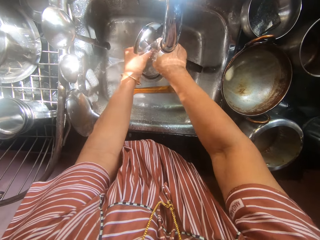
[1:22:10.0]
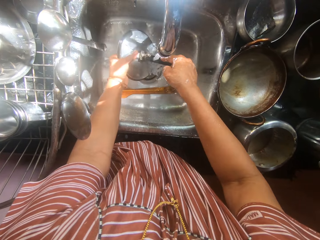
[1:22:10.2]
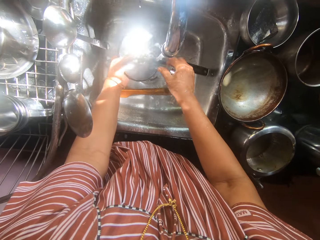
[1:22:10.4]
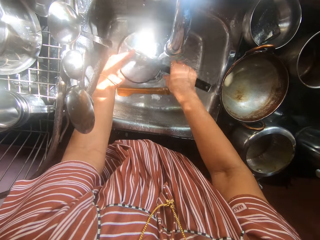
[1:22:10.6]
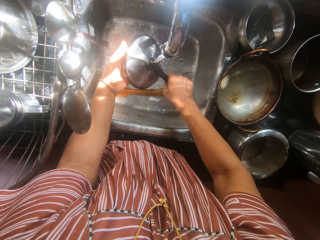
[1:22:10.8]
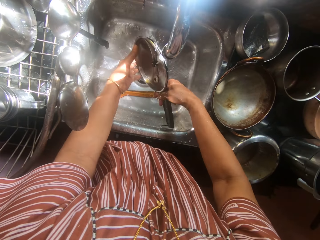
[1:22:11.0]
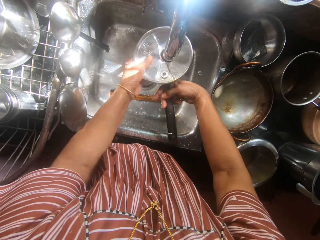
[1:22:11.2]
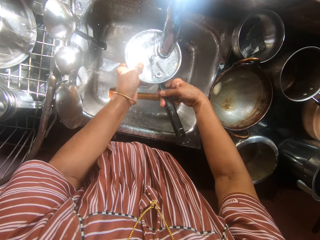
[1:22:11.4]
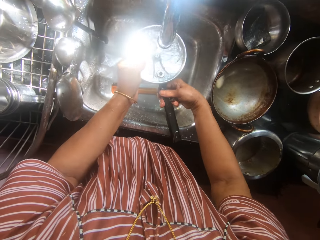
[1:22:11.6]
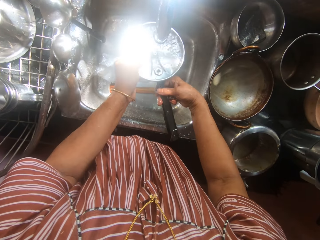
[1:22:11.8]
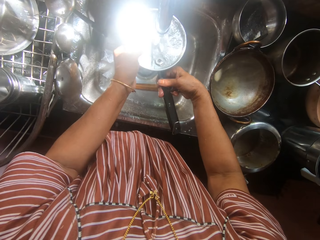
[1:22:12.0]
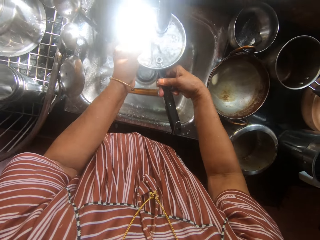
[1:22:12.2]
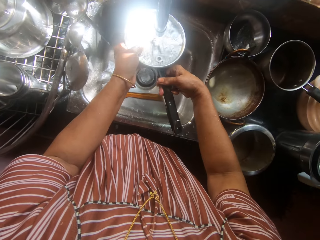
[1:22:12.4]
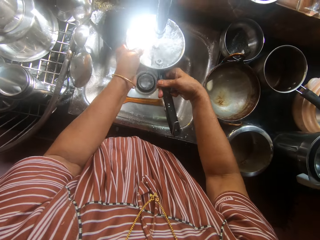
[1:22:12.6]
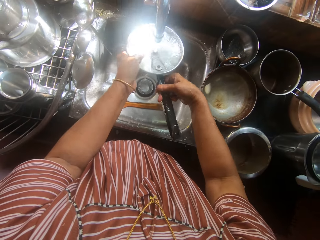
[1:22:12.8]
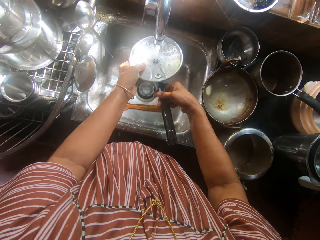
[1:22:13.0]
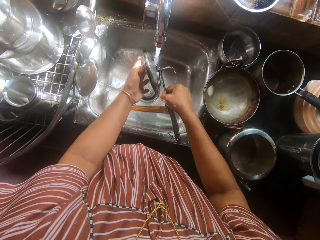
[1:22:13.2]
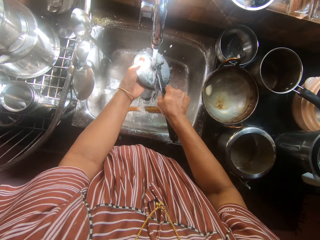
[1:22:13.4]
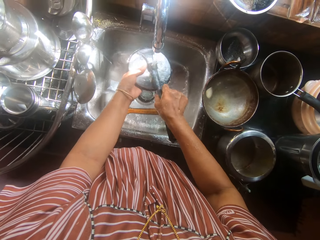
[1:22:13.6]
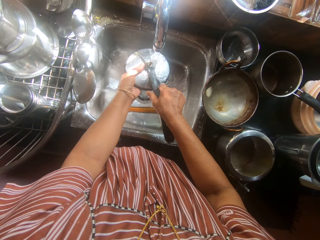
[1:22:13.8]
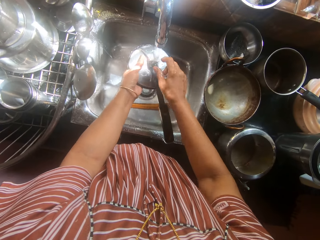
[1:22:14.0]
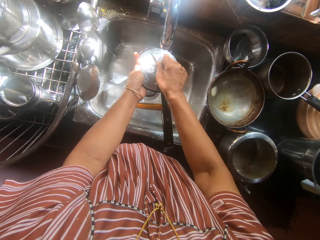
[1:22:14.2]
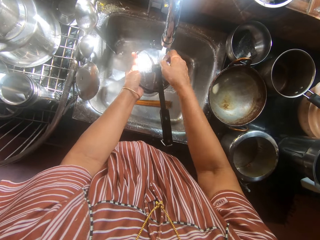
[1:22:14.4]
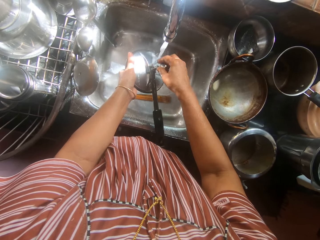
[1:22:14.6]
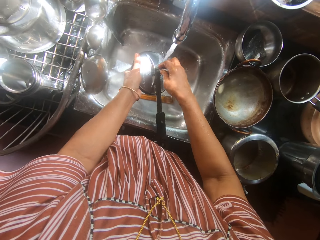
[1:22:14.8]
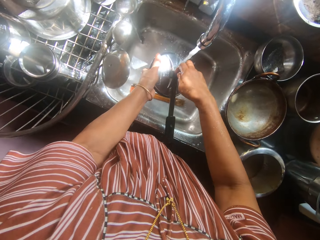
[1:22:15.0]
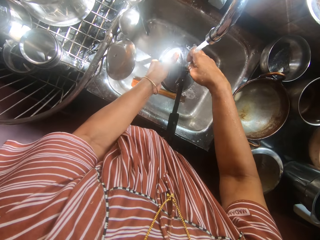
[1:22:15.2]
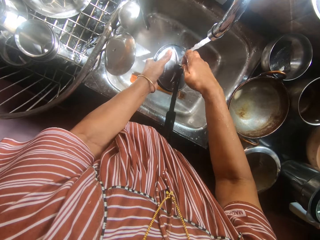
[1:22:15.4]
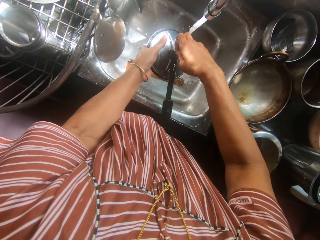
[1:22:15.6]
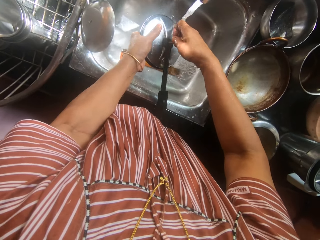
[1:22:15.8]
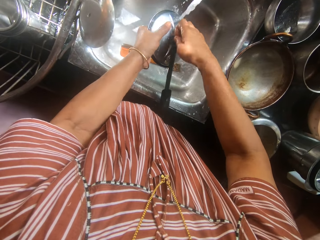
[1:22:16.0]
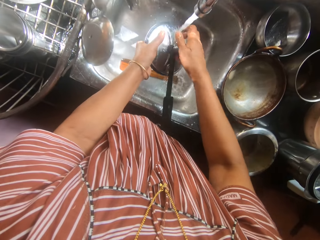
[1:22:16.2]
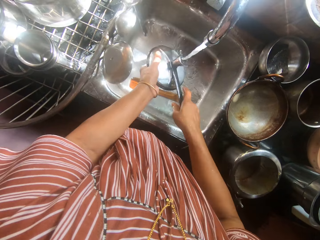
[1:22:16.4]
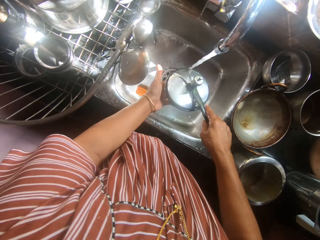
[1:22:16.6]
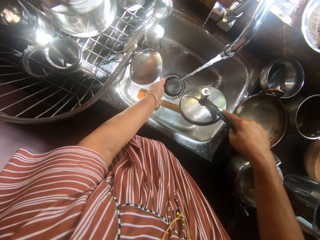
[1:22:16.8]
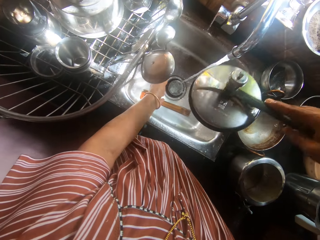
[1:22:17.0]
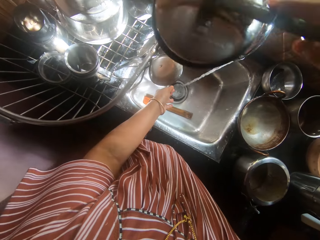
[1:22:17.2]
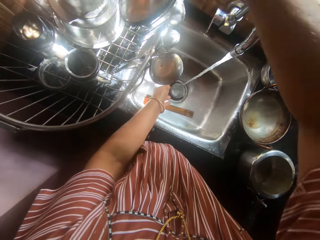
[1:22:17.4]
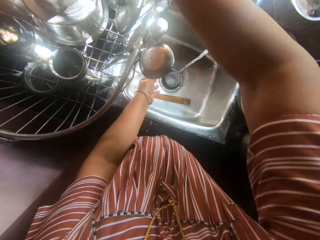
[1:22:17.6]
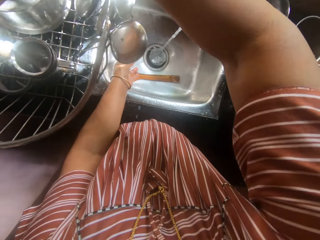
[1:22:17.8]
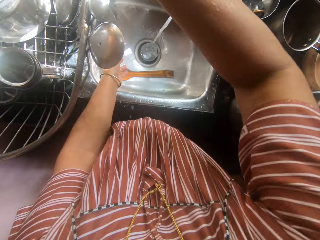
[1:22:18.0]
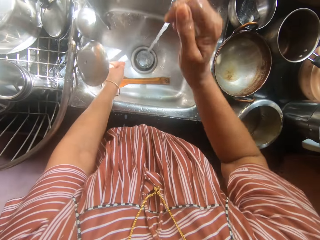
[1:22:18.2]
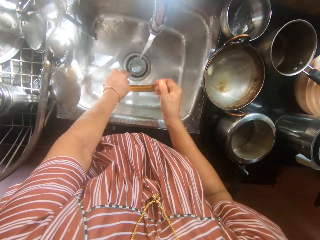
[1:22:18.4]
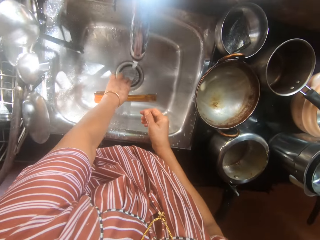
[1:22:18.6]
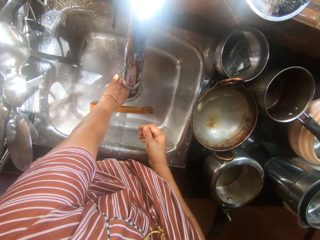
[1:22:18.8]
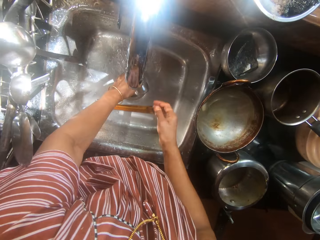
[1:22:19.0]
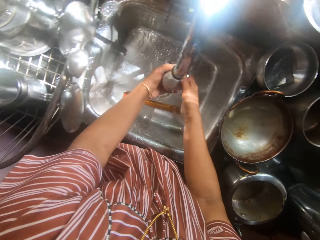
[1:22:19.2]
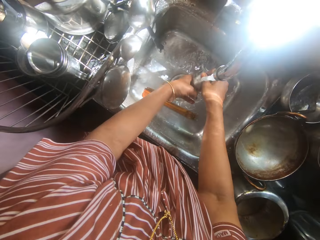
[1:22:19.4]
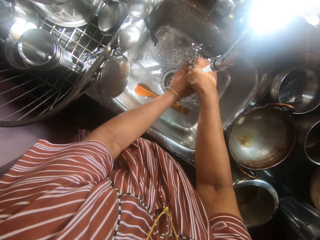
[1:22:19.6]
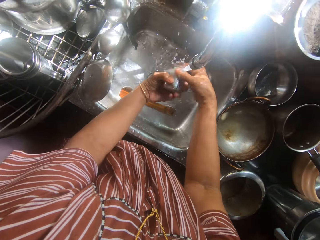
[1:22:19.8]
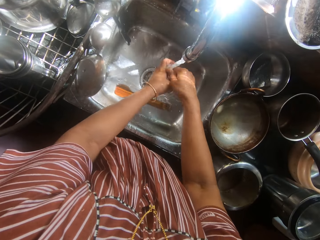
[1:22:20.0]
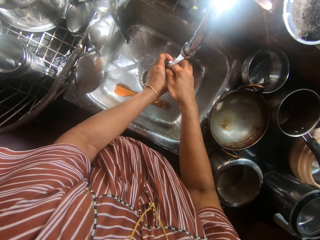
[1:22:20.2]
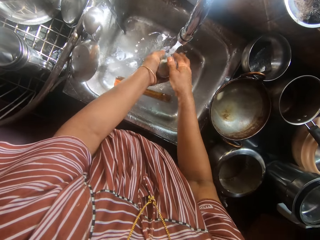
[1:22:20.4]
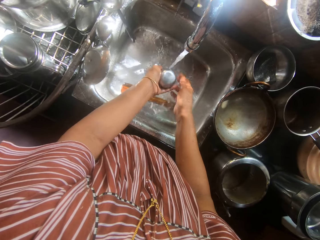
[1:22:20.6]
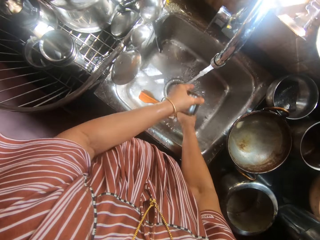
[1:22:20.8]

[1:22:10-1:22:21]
The camera wearer removes a pressure regulator from the lid of the pressure pan with her right hand. She rinses the lid of the pressure pan with both hands. She inserts the pressure regulator to the lid of the pressure pan with her right hand. She drops the lid of the pressure pan into the plate rack on the kitchen table with her right hand. She picks up a cover or glass from the sink with her left hand. She rinses the cover with both hands.

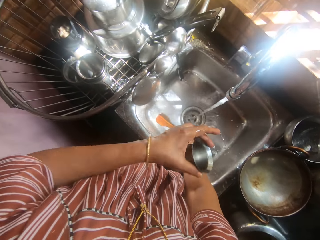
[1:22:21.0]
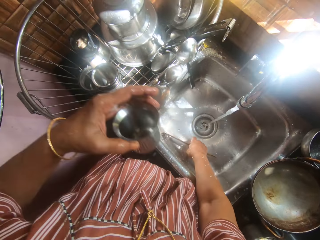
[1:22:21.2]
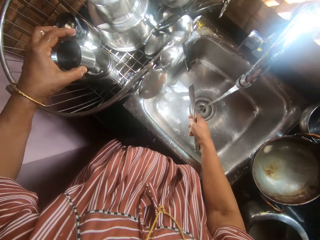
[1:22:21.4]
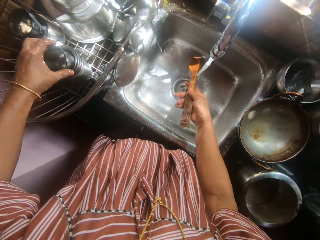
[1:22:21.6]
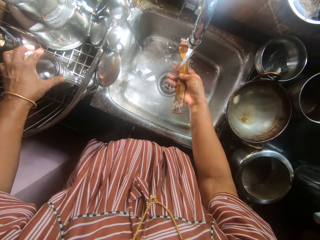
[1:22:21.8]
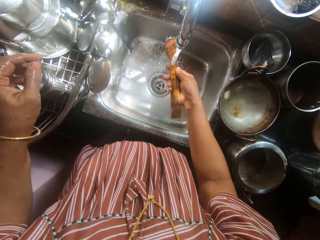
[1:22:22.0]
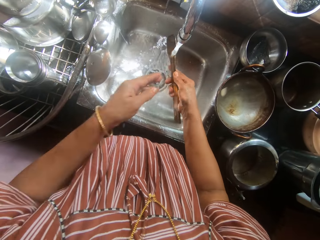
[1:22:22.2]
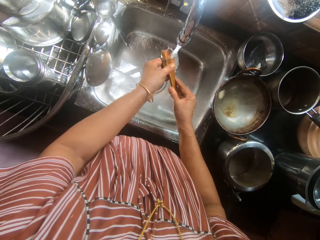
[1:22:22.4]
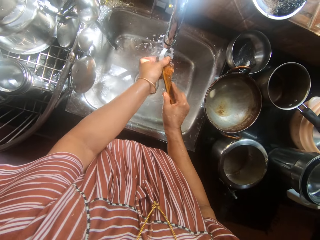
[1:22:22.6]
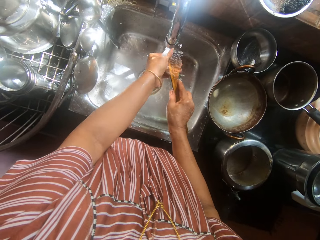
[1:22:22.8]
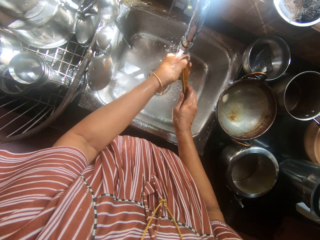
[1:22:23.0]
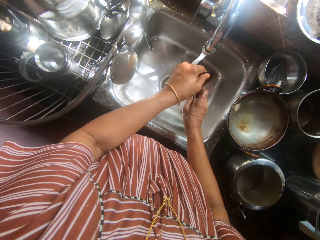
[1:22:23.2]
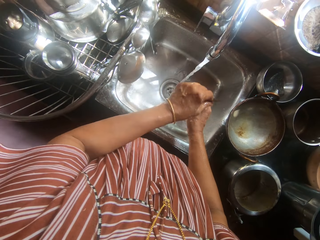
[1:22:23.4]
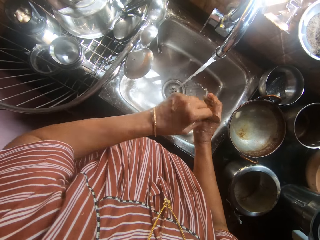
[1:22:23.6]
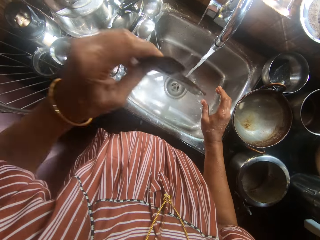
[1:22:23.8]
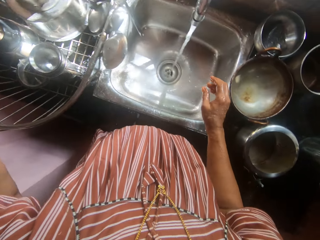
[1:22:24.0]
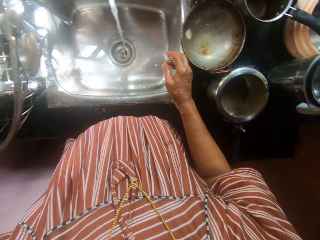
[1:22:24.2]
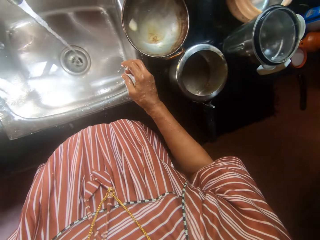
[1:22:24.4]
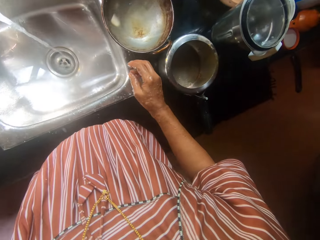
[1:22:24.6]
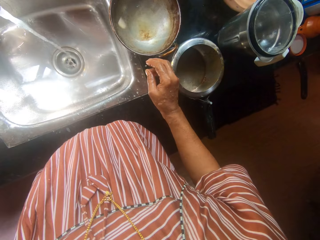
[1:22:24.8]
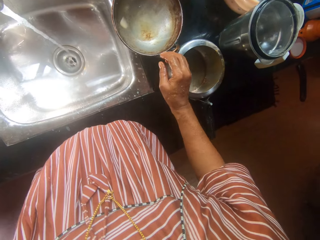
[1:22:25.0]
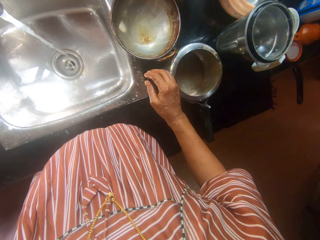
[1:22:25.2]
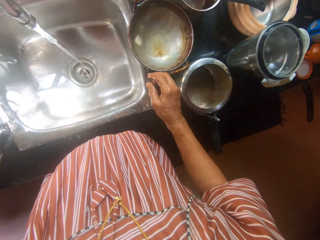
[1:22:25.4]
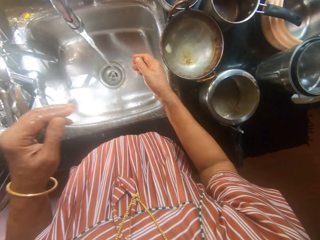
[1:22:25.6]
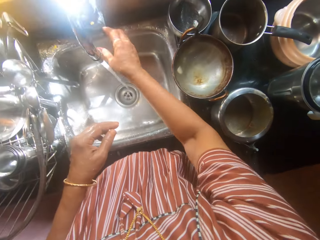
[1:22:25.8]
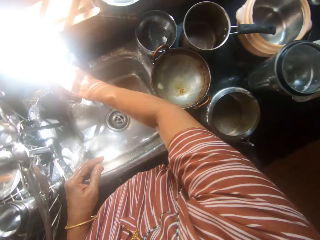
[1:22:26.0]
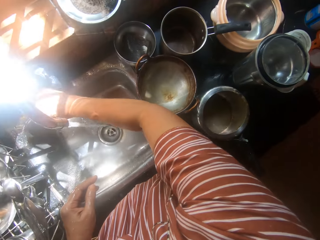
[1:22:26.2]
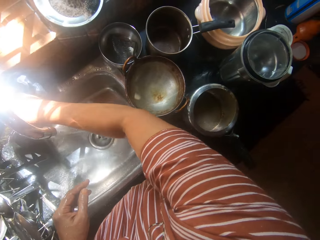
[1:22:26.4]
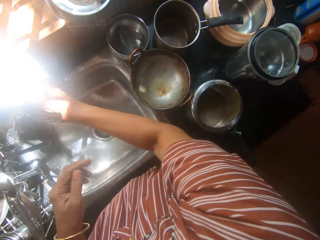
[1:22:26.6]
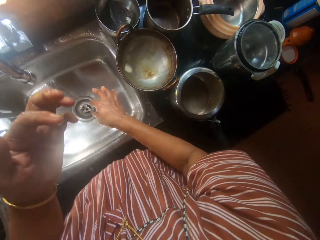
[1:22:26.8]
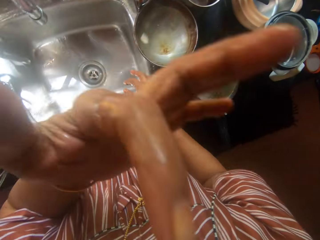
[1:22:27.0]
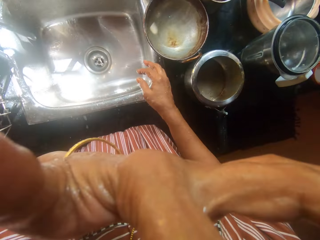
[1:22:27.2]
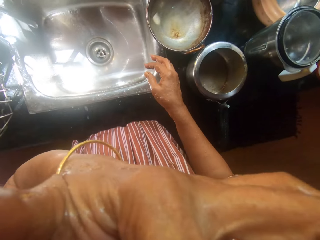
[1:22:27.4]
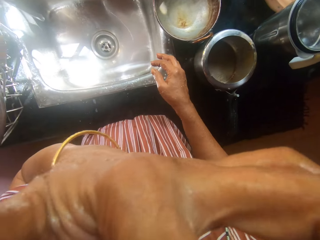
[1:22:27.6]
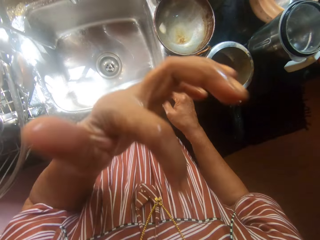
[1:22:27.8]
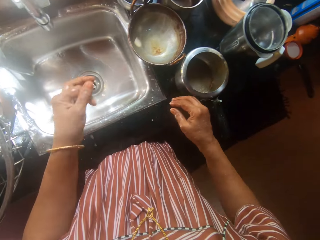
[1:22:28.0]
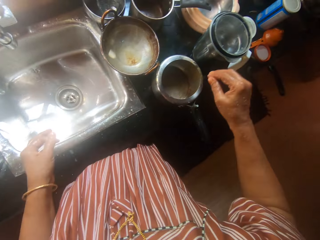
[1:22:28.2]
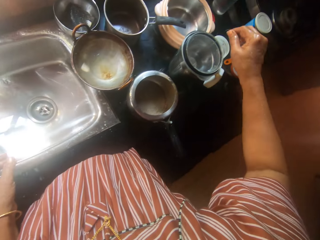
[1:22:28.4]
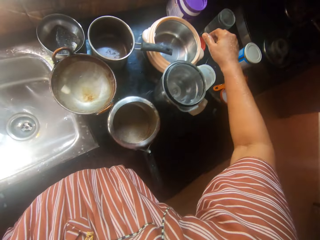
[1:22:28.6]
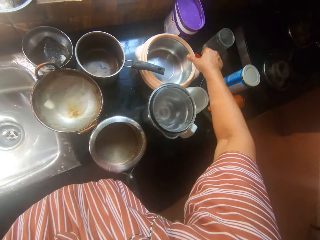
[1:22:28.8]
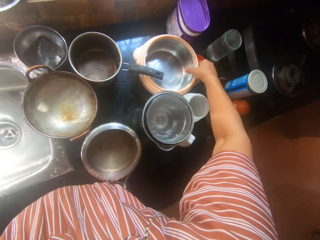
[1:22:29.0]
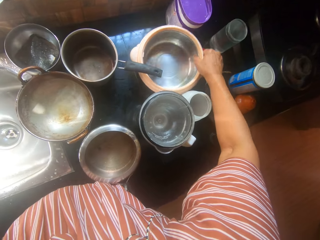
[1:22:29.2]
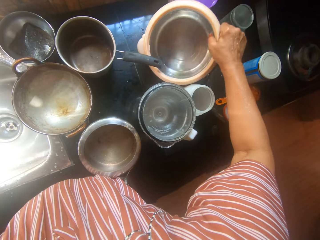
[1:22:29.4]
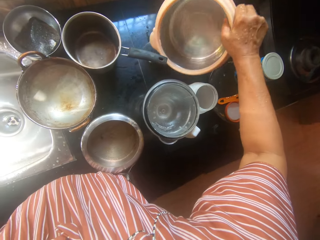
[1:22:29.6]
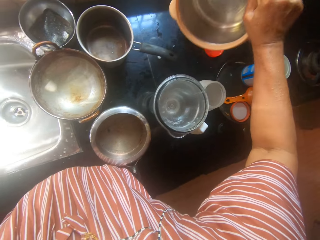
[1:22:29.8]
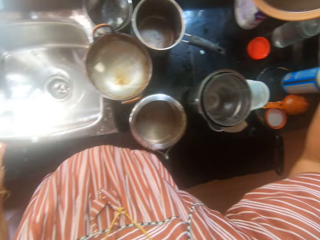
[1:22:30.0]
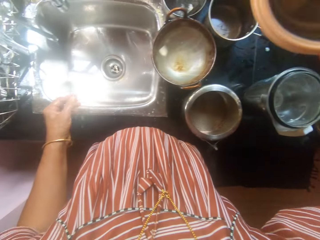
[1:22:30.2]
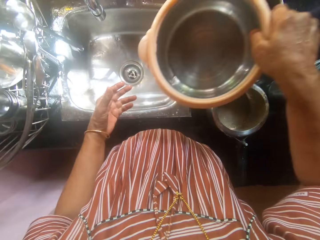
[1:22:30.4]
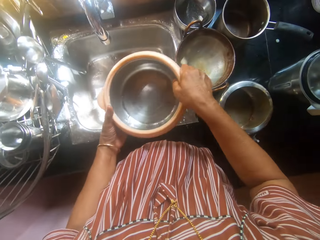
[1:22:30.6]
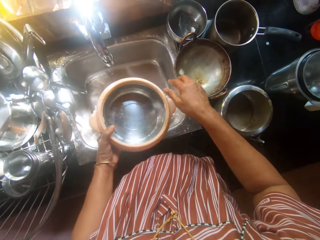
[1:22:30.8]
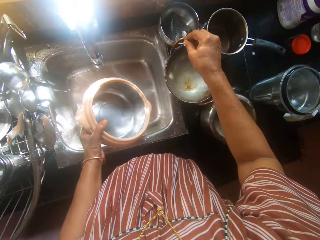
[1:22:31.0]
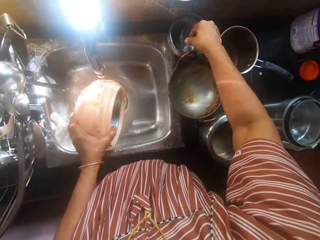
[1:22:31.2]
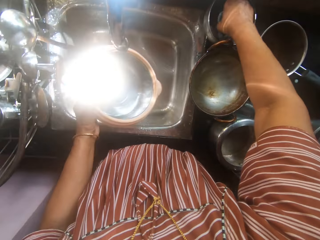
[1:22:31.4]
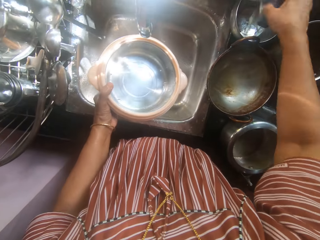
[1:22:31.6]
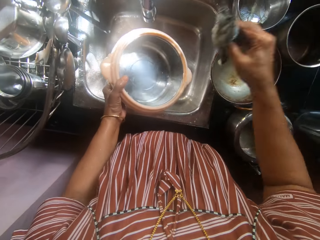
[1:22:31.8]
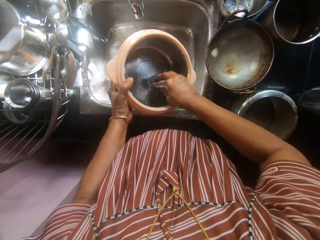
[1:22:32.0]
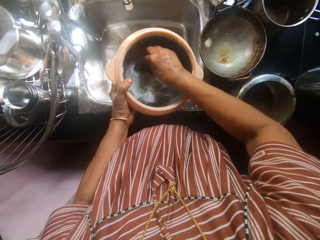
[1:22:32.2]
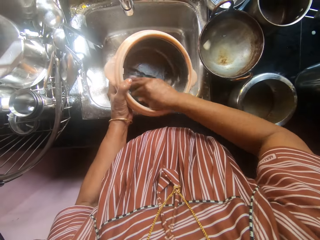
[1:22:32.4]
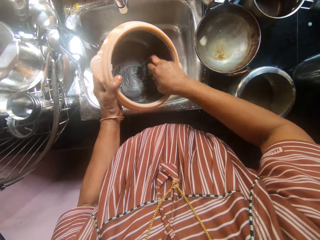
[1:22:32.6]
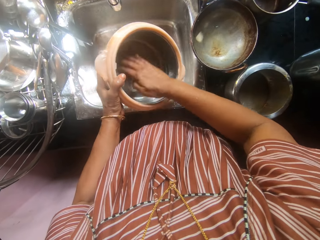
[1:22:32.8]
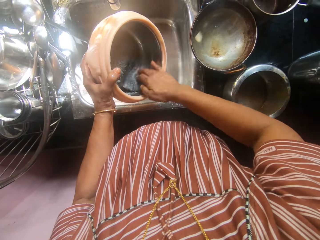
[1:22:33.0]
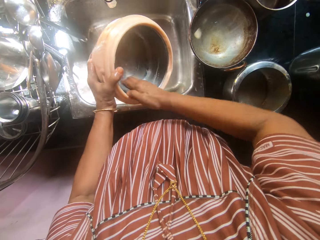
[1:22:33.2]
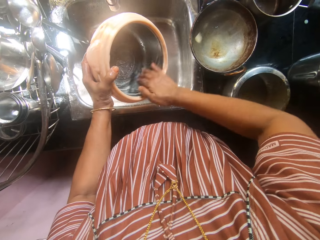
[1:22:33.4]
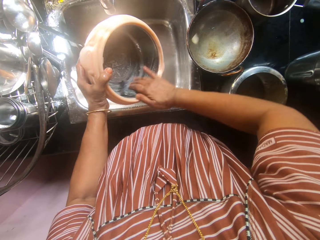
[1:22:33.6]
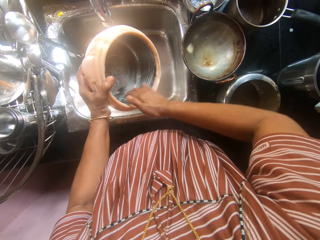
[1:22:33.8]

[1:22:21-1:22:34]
The camera wearer picks up a wooden spatula from the sink with her right hand. She drops the rinsed cover into the plate rack with her left hand. She rinses the wooden spatula with both hands. She drops the wooden spatula into the plate rack. She puts off the tap on the sink with her right hand. She touches her face with her left hand. She picks up a food warmer from the kitchen table with her right hand. She passes the food warmer in her right hand to her left hand. She picks up a sponge from a soap container with her right hand. She scrubs the sponge on the part of the food warmer.
